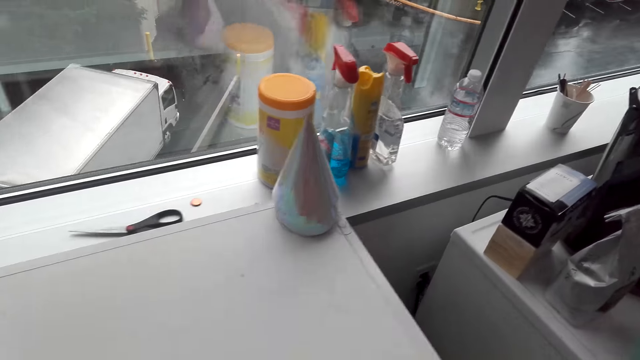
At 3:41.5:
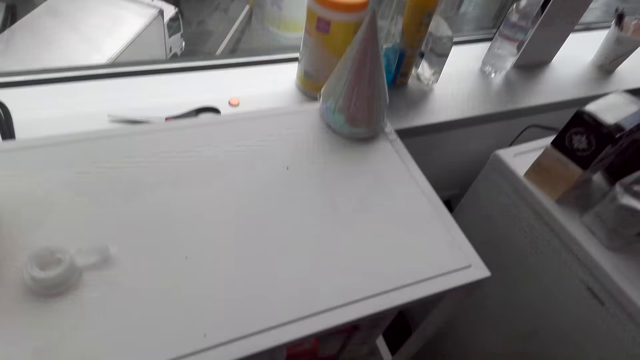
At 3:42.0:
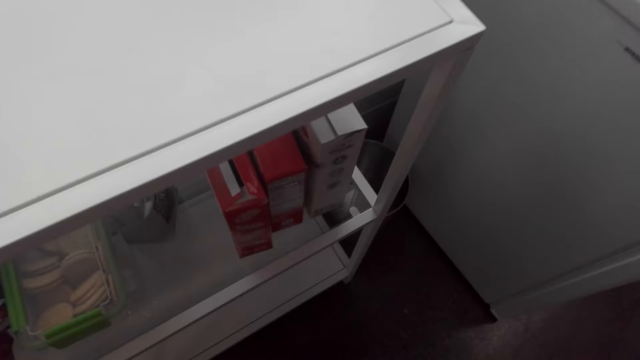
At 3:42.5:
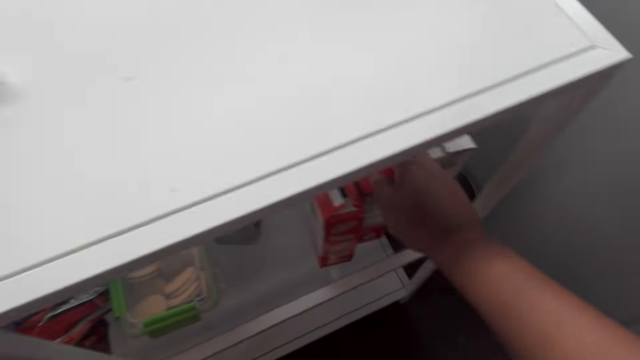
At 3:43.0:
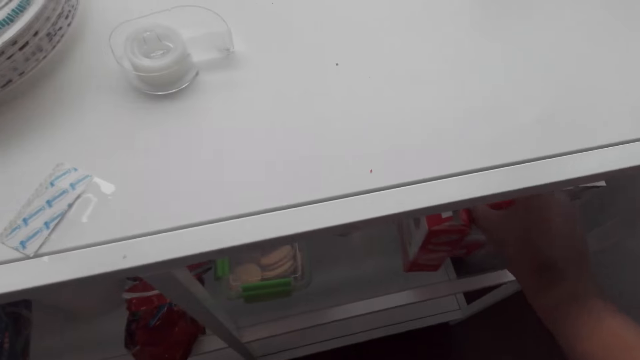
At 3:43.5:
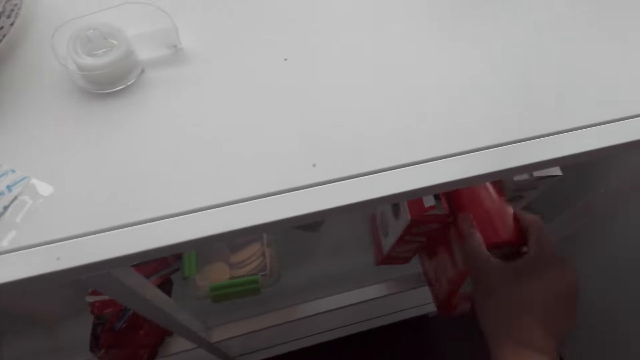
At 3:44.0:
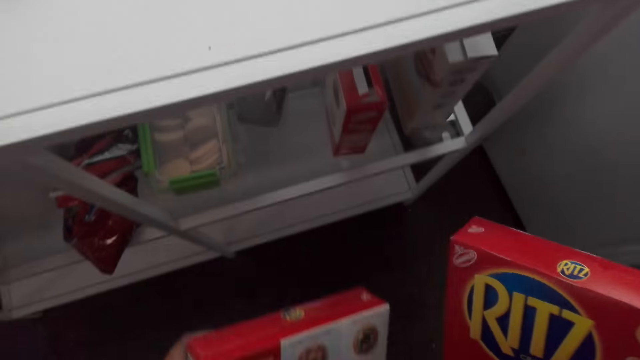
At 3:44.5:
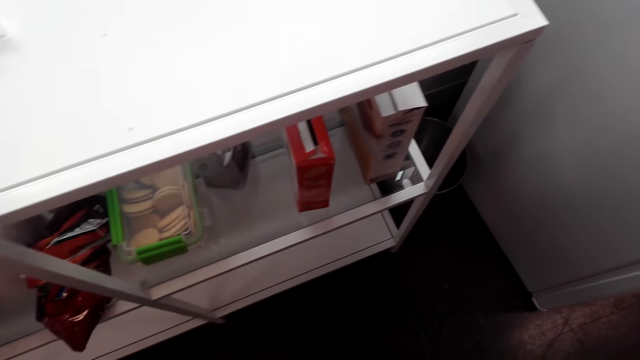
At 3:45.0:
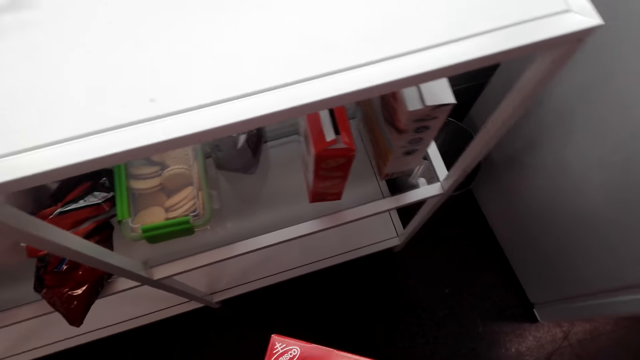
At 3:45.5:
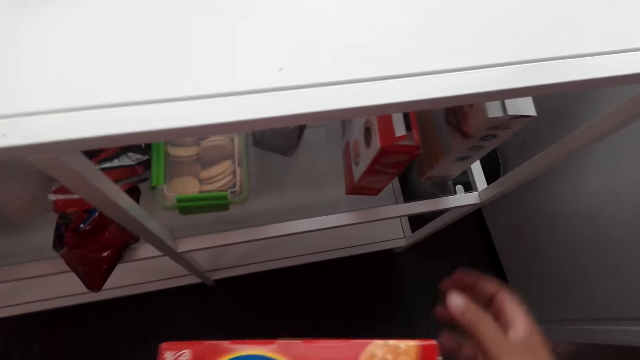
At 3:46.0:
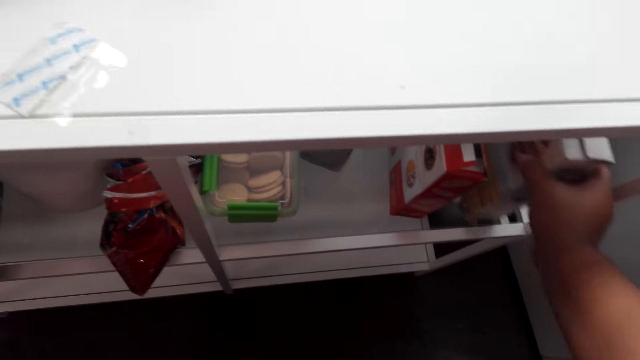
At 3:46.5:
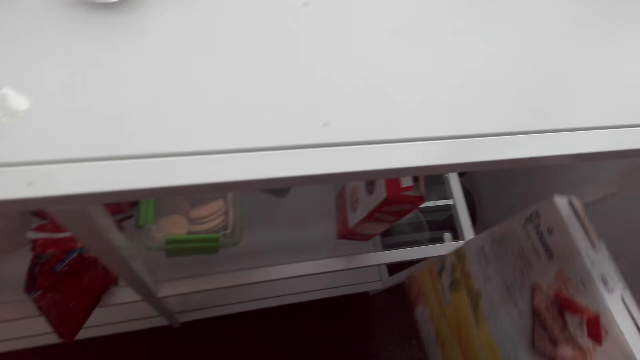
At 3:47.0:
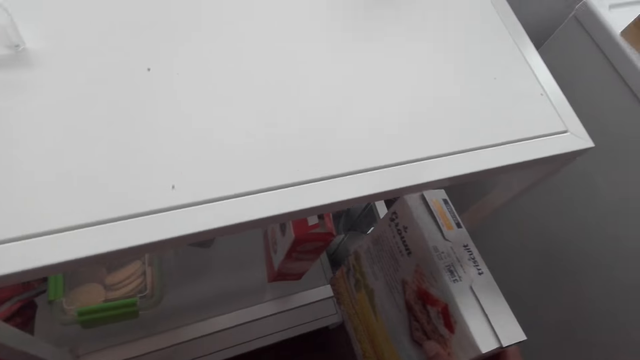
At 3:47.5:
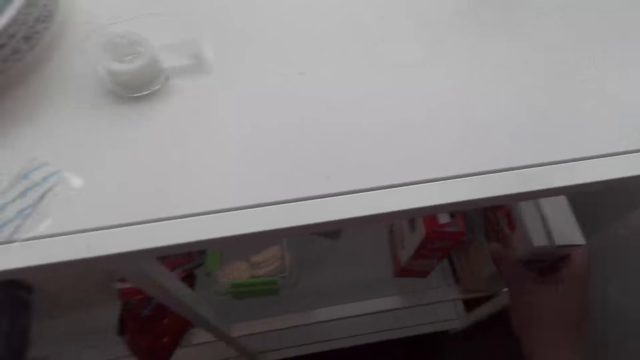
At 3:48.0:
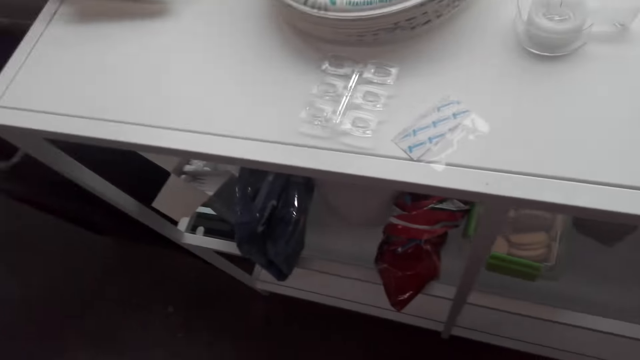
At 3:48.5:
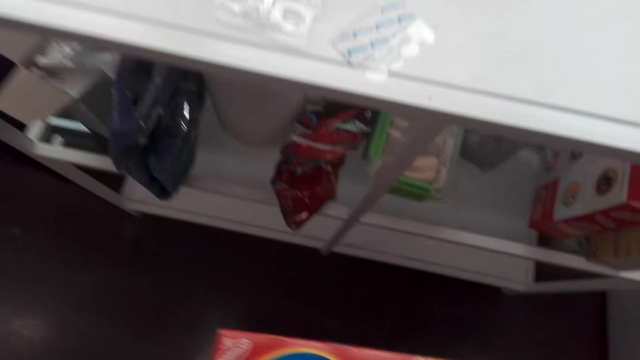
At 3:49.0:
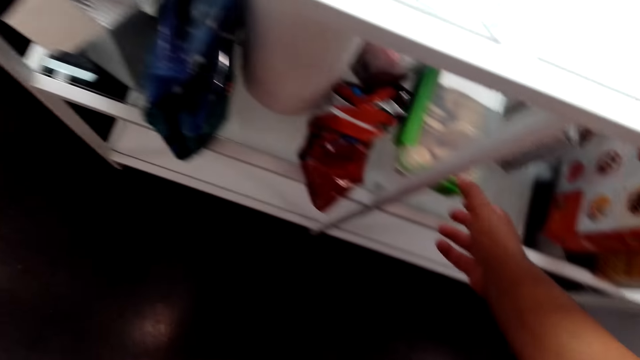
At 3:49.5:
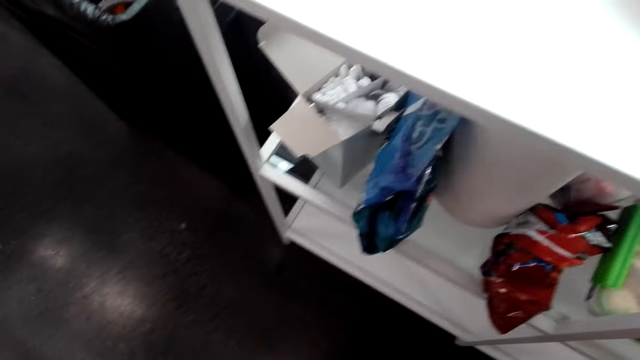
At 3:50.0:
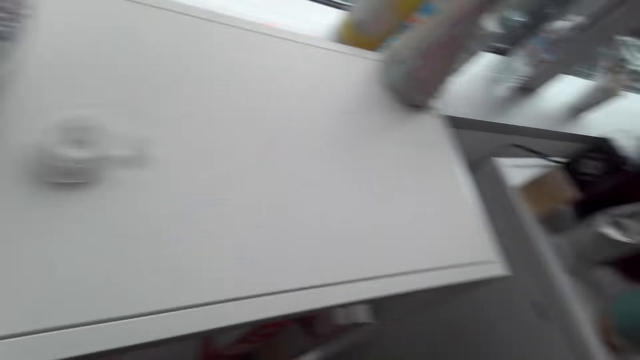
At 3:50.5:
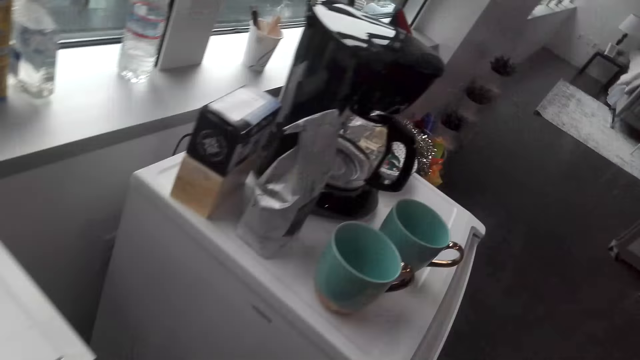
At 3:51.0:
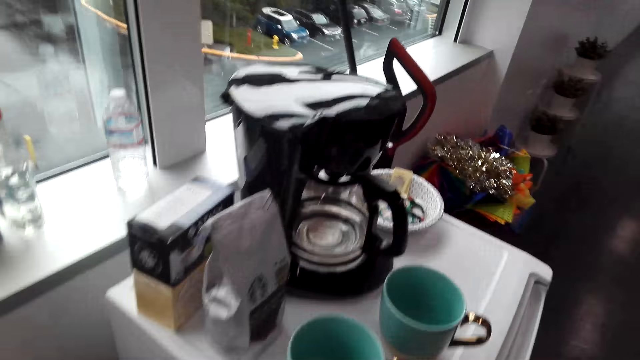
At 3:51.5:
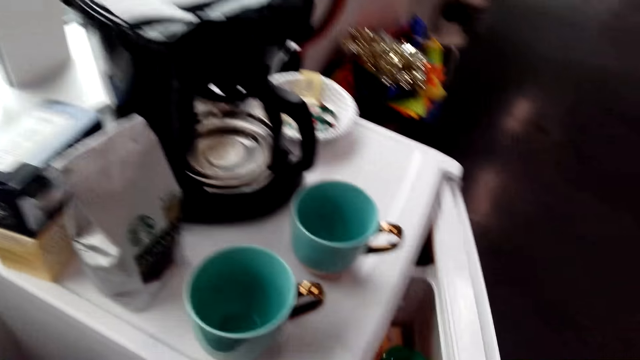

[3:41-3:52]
The camera wearer picks a box of something from the table. They place the box of something on the other. They pick the box of something from the table. They place the box of something under the table. They look around the table and open a fridge door.

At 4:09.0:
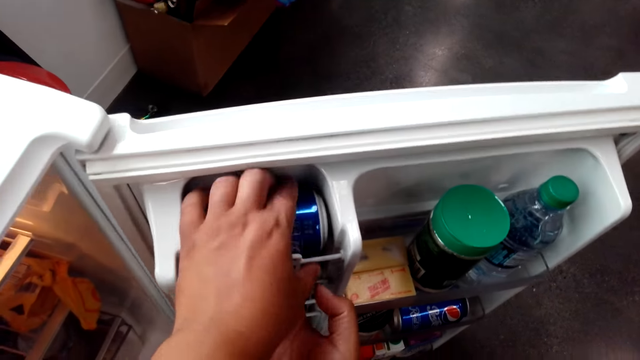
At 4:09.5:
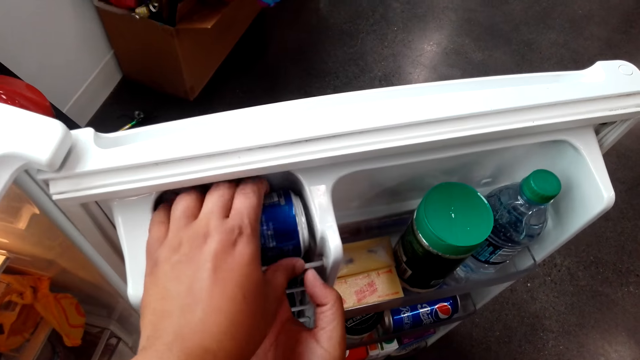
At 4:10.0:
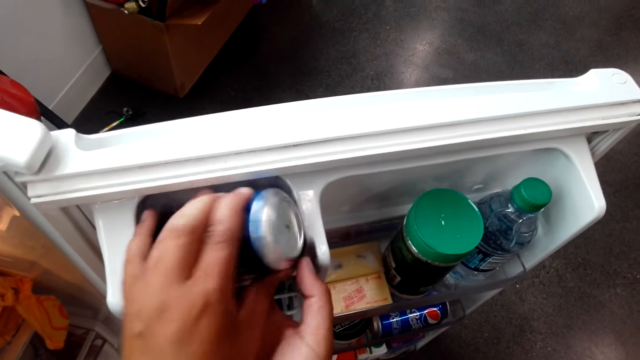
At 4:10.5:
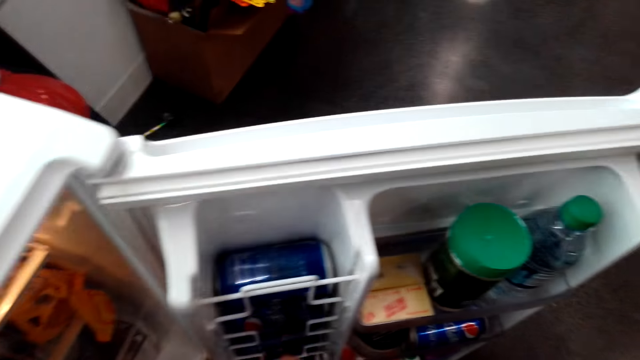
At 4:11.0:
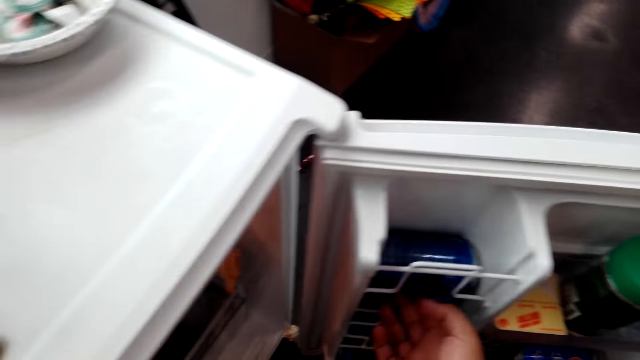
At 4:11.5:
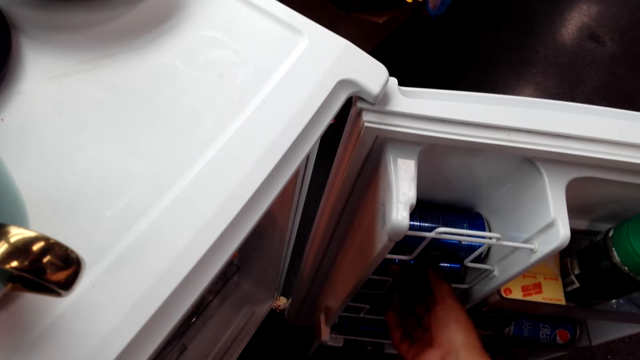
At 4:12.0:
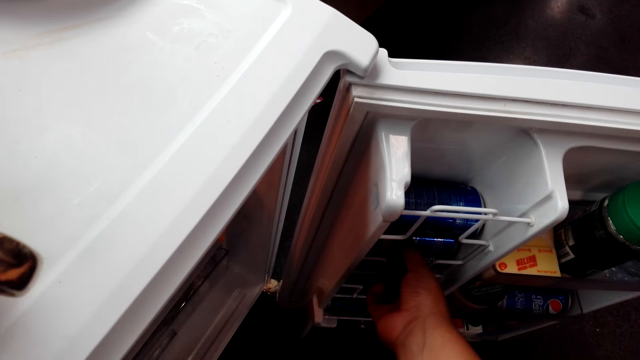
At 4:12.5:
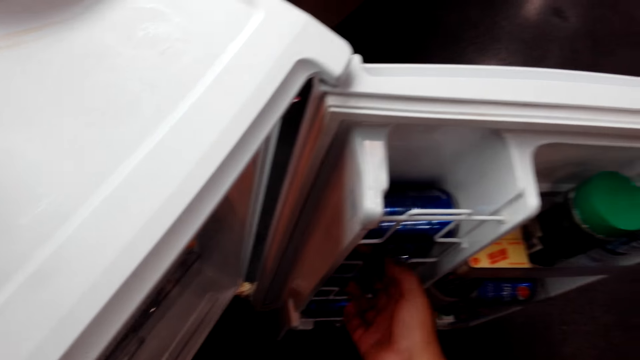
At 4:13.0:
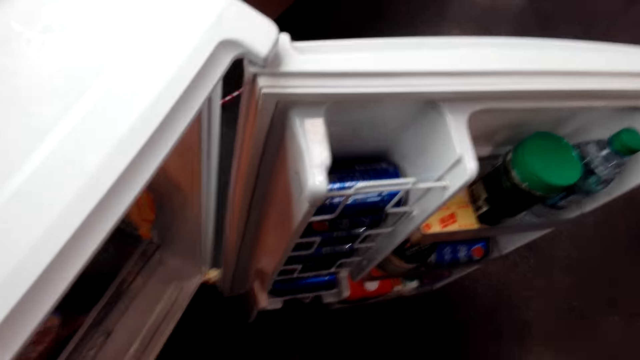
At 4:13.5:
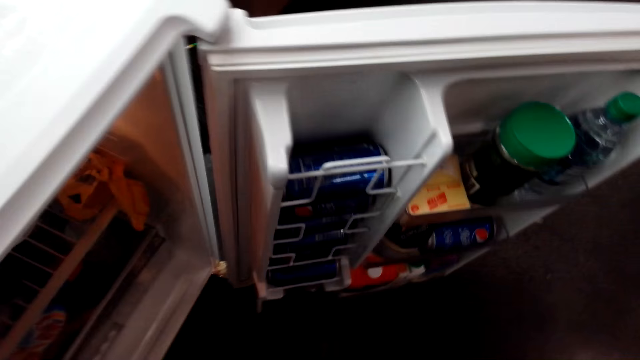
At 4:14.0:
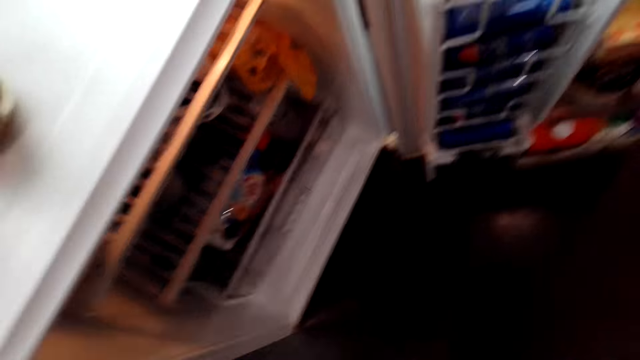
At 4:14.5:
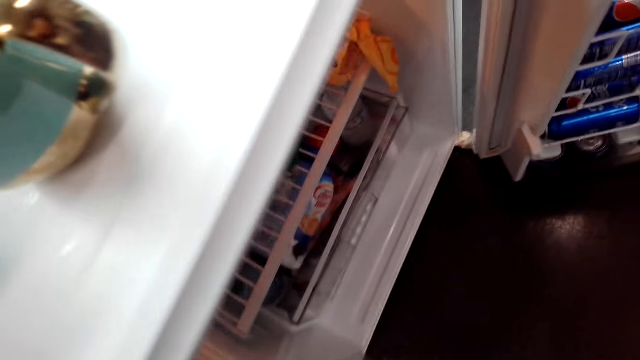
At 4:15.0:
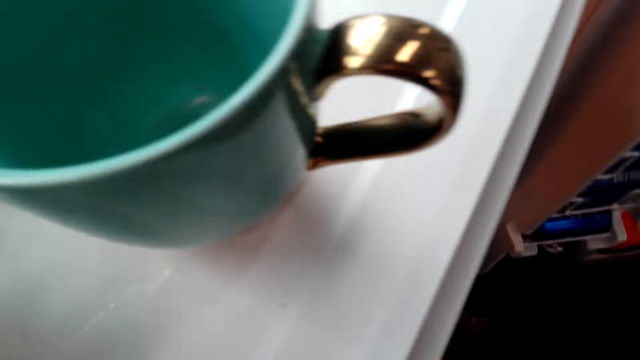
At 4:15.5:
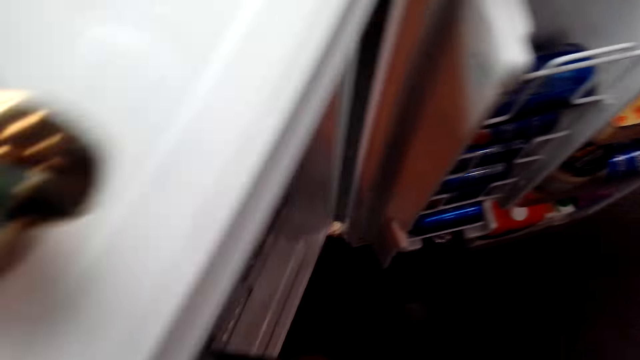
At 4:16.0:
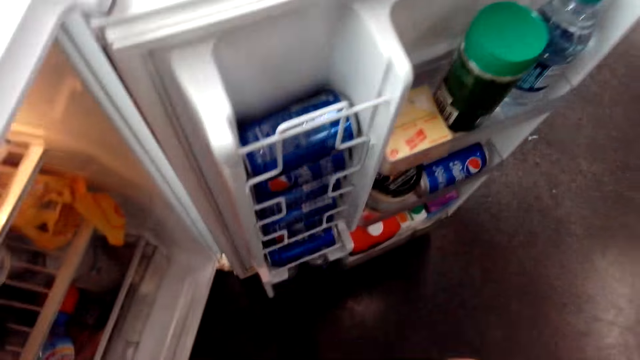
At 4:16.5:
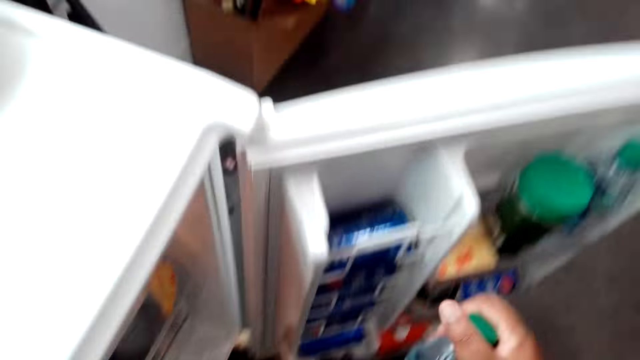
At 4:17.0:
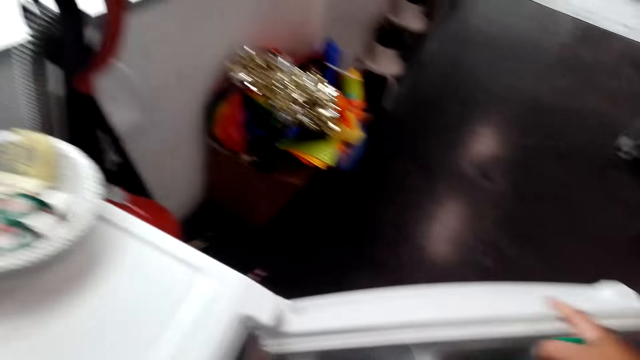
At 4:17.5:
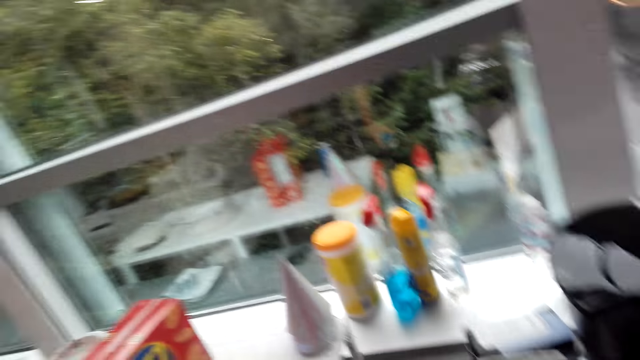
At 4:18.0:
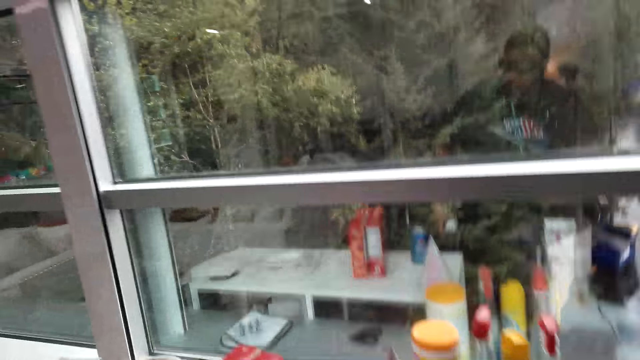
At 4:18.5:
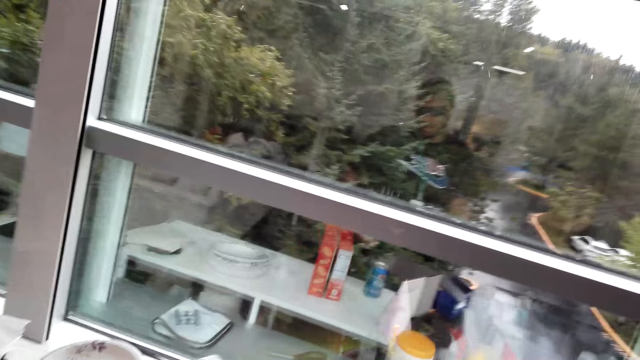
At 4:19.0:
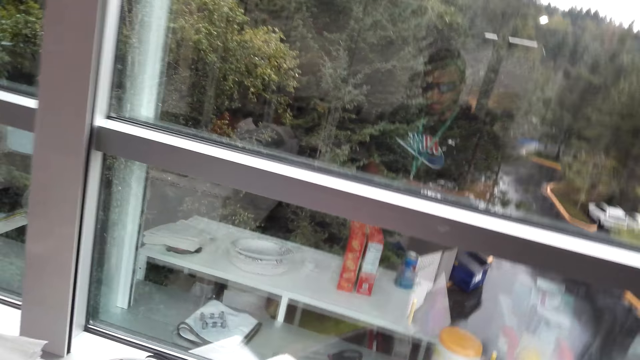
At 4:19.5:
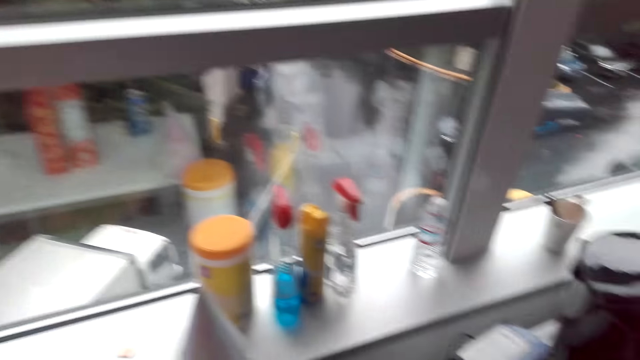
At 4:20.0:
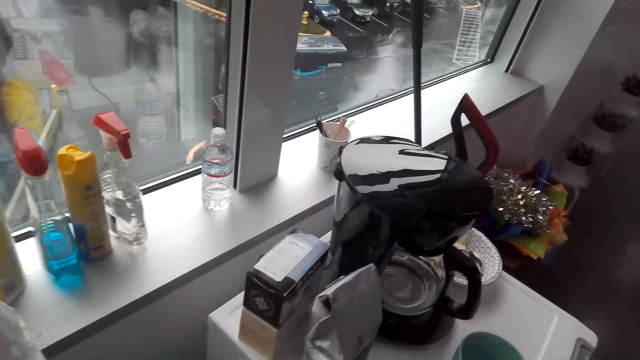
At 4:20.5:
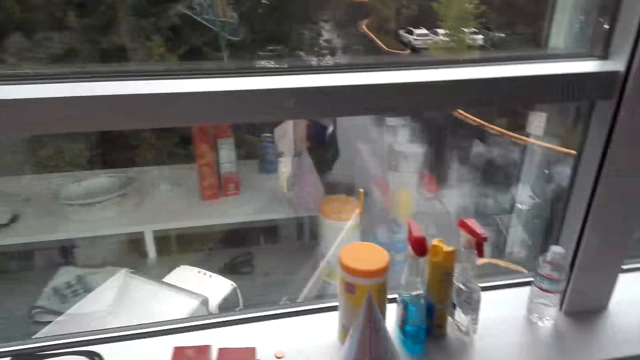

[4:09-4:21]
The camera wearer removes the energy bottle or can on the fridge shelf.
